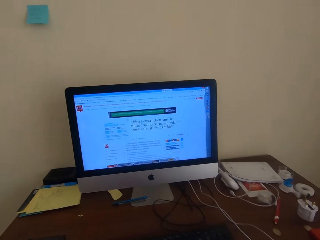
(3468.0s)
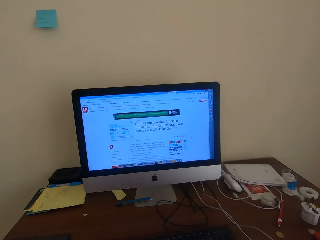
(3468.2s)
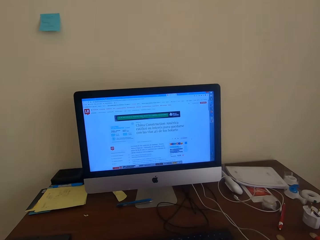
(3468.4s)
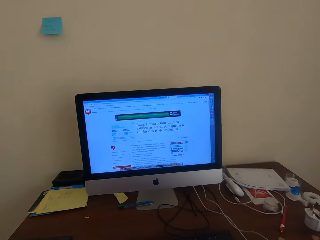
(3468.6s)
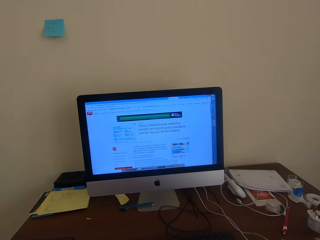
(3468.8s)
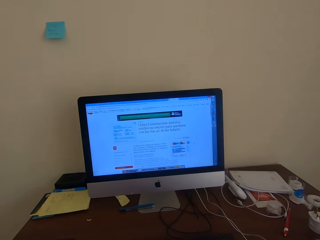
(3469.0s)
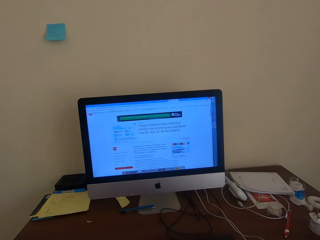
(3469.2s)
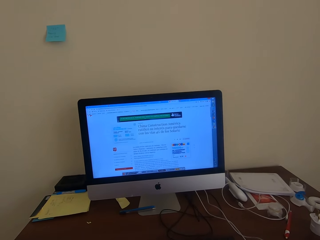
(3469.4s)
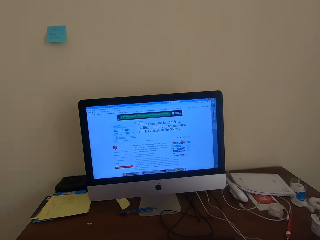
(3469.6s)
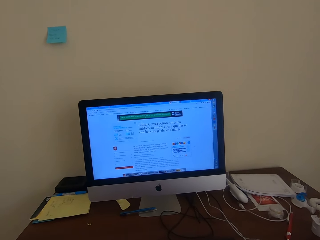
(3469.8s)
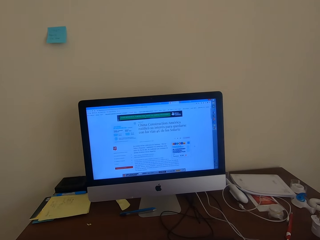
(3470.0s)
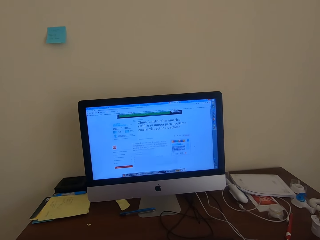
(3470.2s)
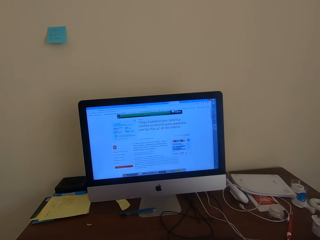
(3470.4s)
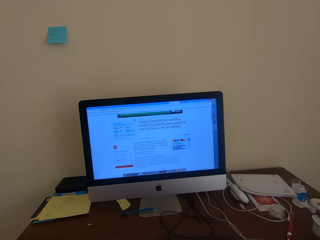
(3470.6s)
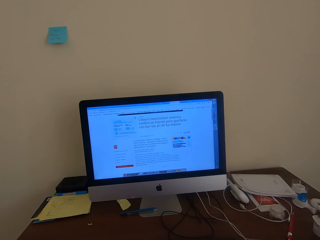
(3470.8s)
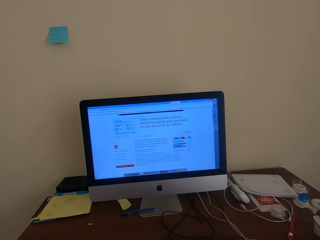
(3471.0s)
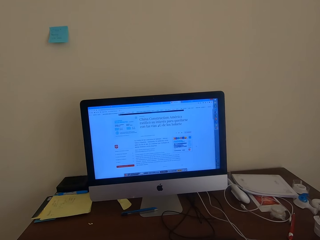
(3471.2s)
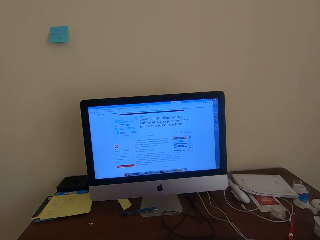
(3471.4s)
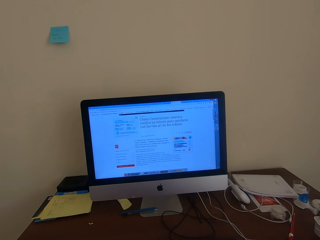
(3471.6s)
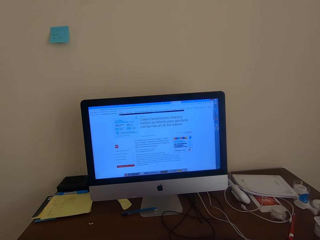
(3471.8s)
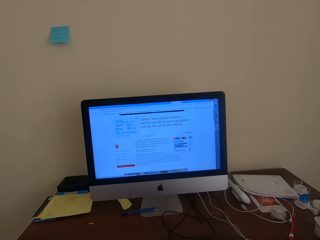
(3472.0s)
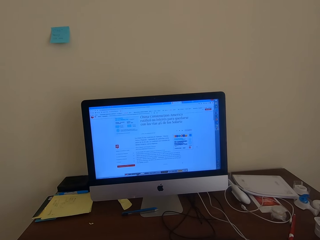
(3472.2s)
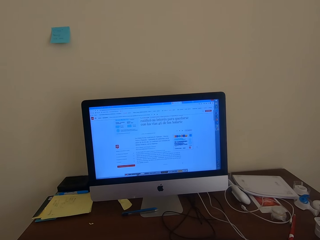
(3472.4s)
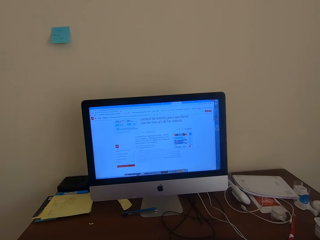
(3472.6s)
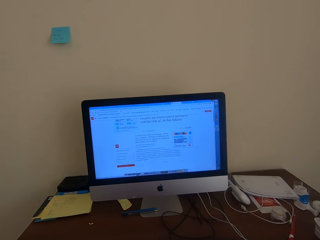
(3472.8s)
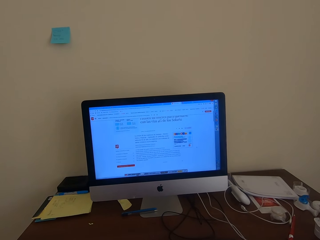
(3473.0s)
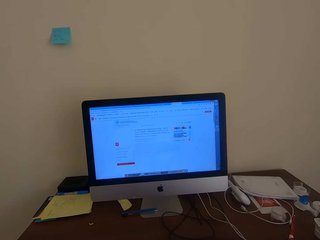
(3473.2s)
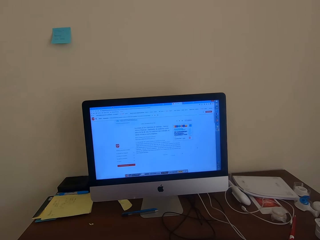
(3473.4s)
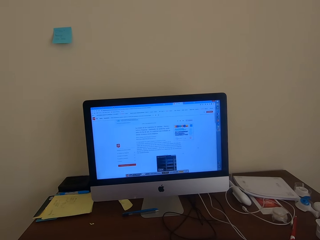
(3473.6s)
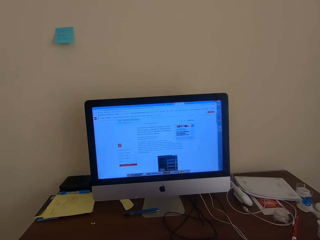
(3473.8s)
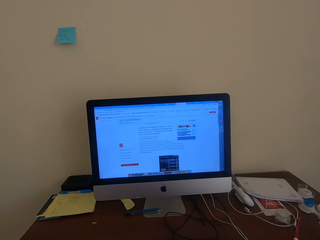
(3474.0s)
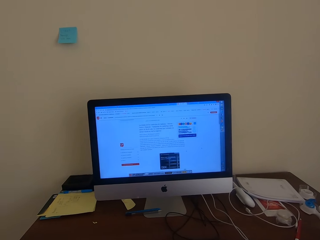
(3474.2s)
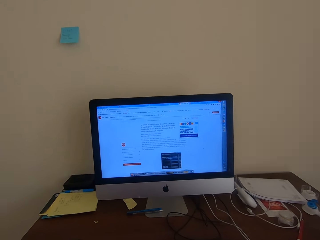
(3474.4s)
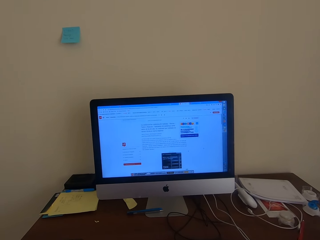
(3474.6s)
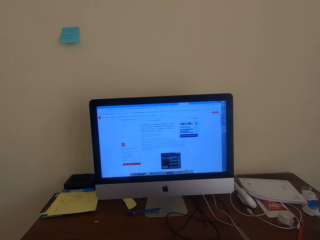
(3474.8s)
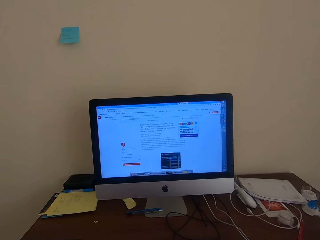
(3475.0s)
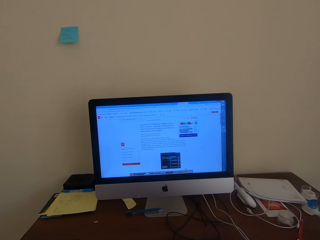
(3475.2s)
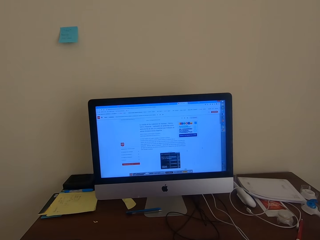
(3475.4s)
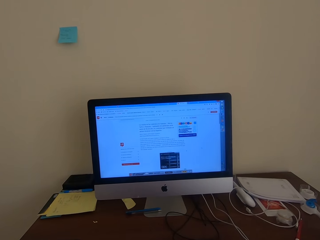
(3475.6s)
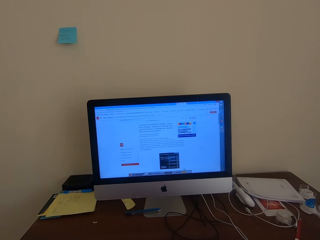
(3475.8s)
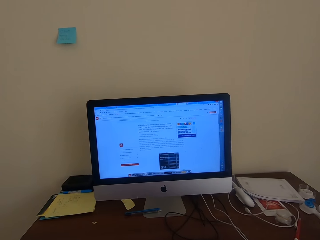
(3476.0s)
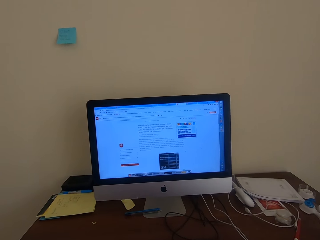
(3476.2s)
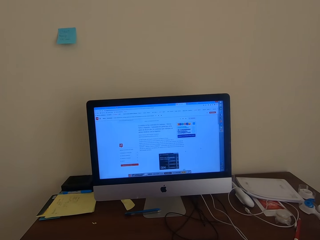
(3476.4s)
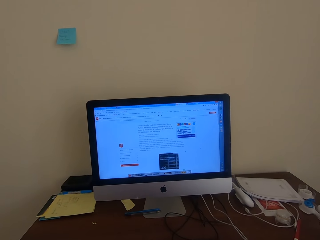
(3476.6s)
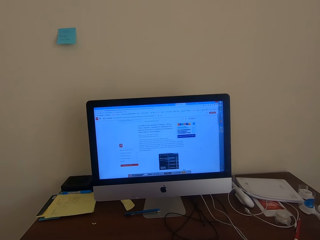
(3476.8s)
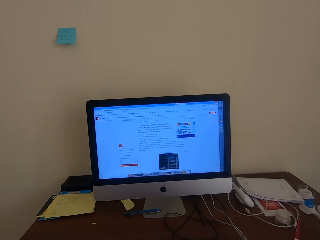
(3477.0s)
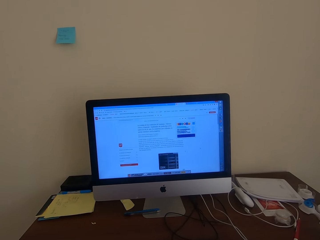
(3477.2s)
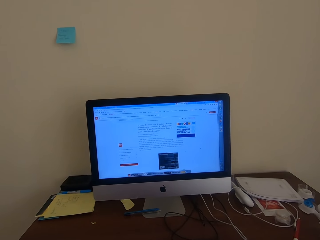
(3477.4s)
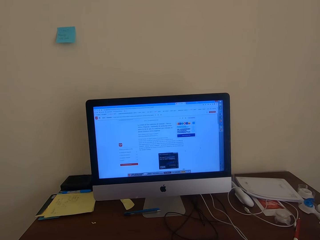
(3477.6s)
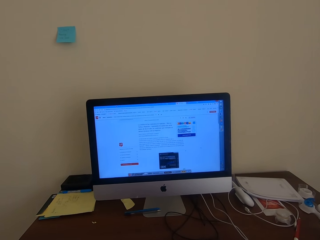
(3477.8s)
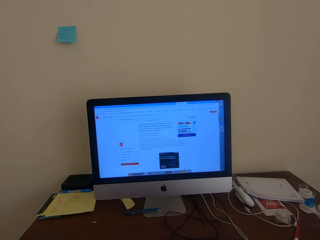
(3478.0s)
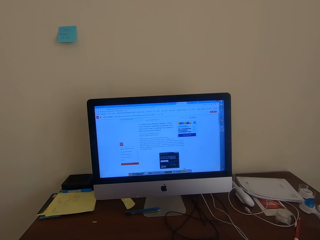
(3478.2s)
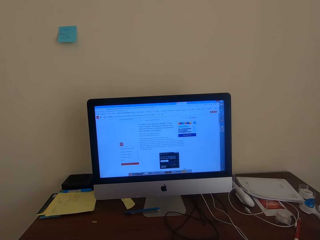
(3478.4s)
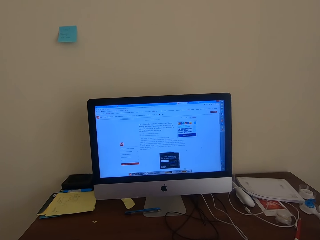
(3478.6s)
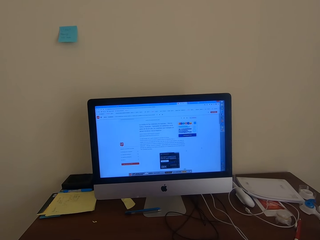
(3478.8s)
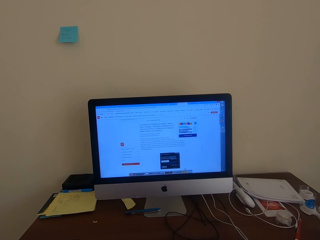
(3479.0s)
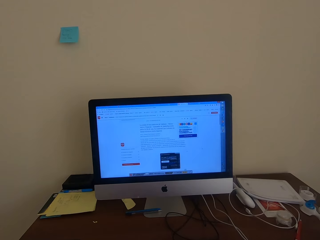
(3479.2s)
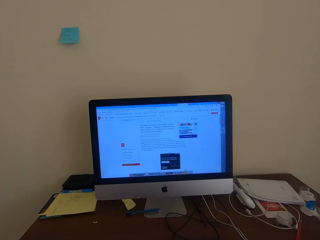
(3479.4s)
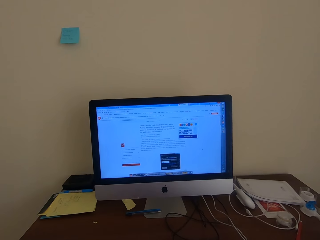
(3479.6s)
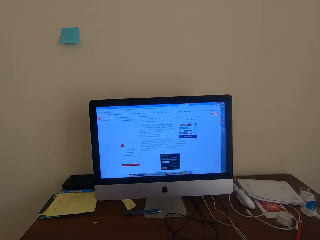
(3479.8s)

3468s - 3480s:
The camera wearer scrolls on the desktop with the mouse.

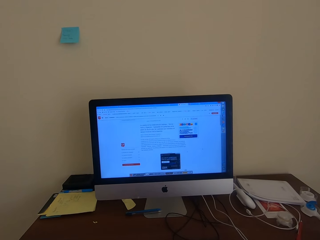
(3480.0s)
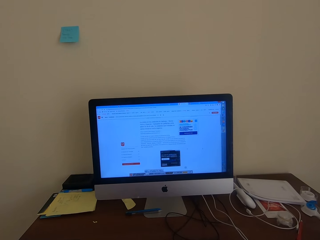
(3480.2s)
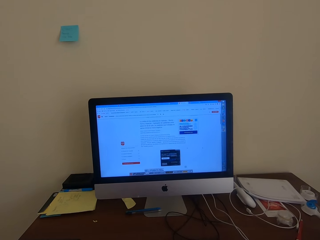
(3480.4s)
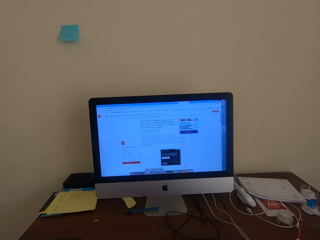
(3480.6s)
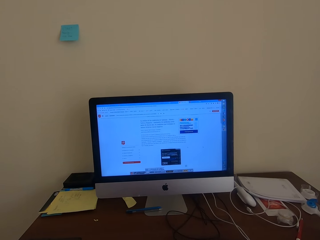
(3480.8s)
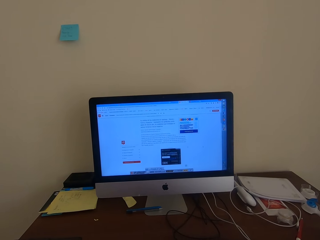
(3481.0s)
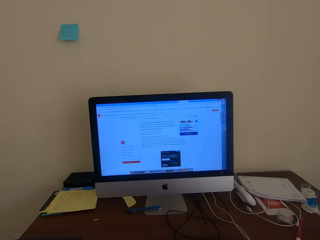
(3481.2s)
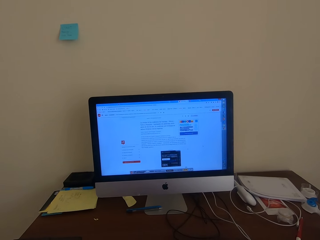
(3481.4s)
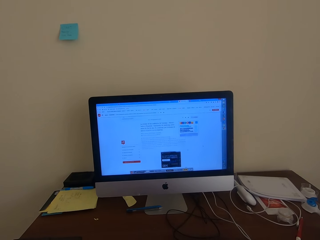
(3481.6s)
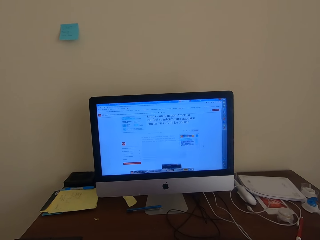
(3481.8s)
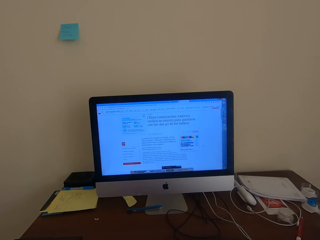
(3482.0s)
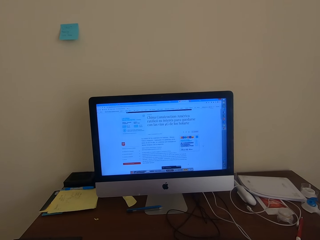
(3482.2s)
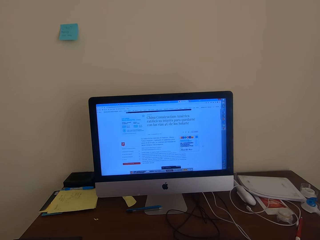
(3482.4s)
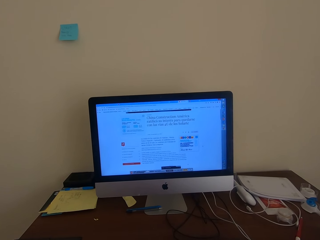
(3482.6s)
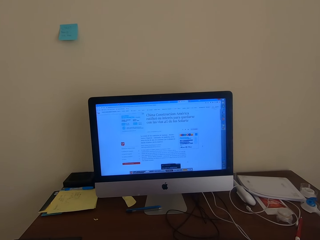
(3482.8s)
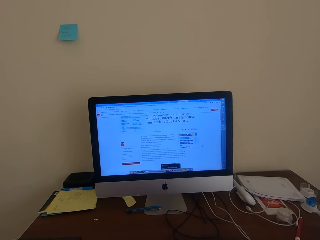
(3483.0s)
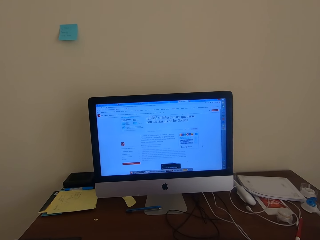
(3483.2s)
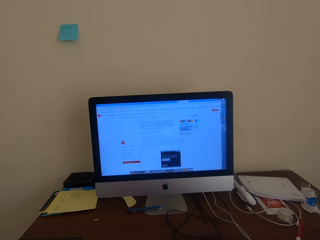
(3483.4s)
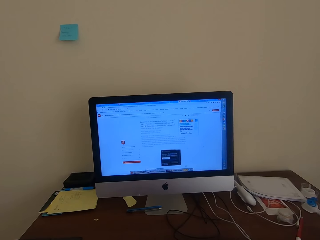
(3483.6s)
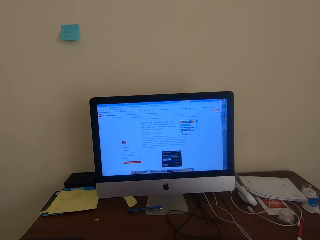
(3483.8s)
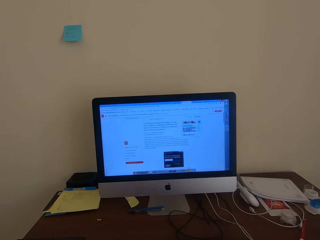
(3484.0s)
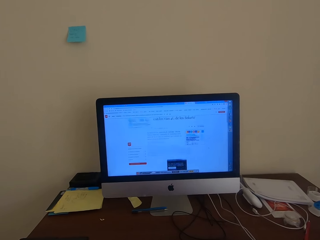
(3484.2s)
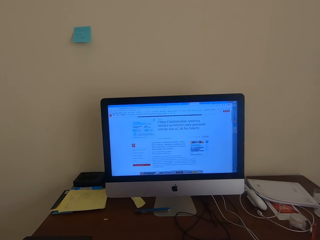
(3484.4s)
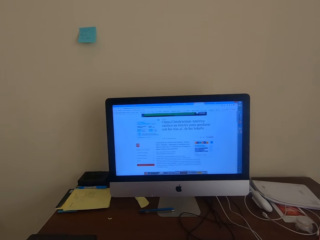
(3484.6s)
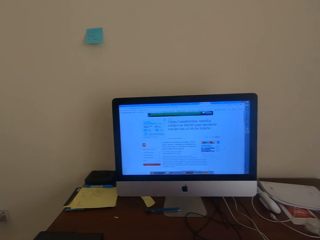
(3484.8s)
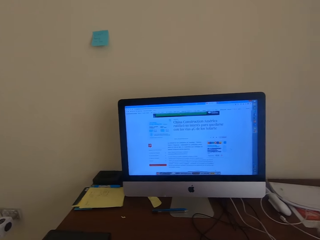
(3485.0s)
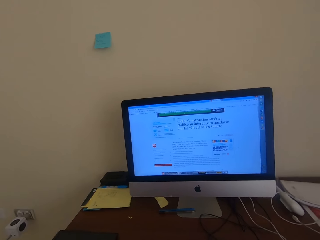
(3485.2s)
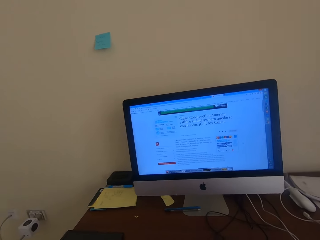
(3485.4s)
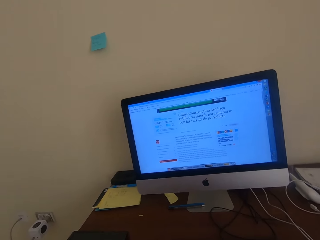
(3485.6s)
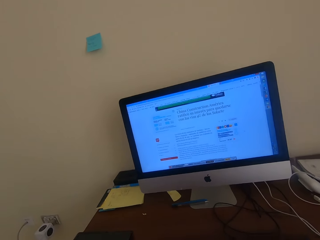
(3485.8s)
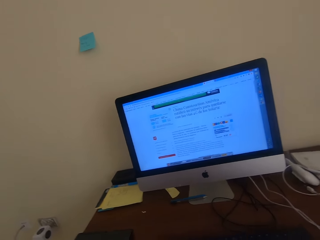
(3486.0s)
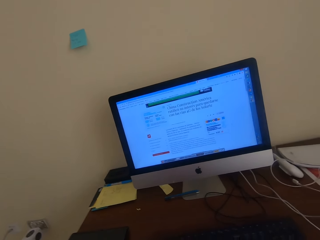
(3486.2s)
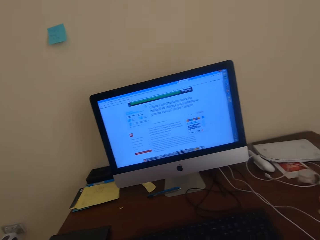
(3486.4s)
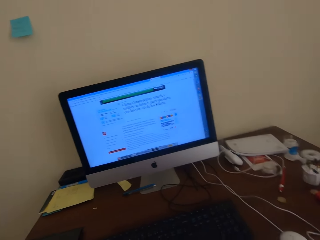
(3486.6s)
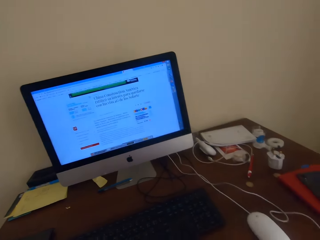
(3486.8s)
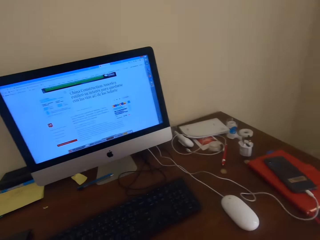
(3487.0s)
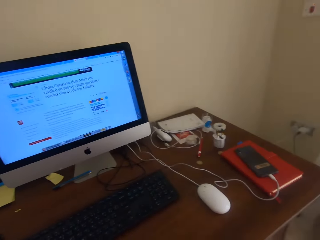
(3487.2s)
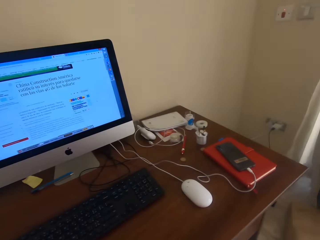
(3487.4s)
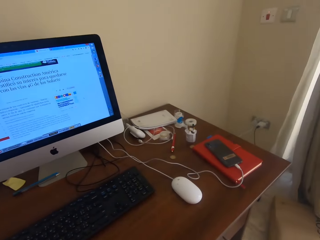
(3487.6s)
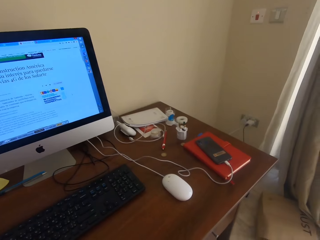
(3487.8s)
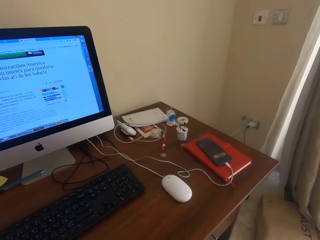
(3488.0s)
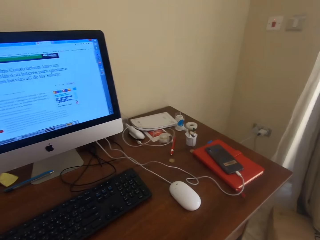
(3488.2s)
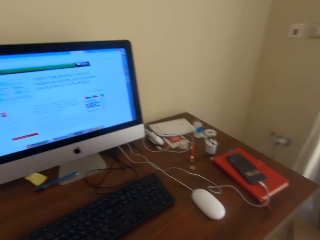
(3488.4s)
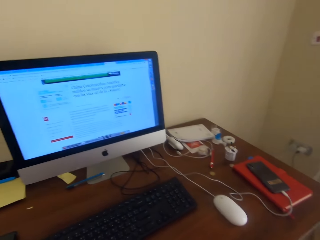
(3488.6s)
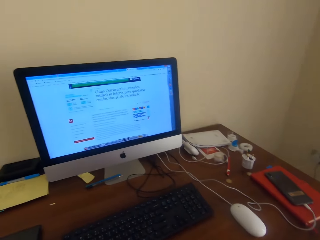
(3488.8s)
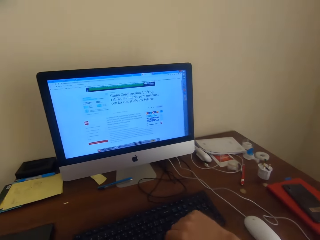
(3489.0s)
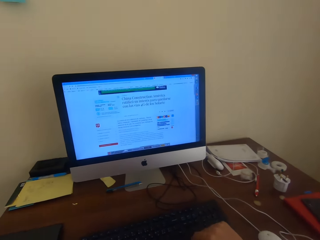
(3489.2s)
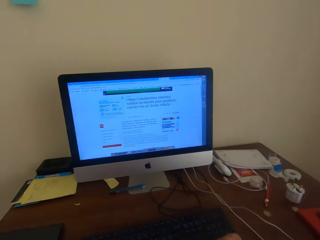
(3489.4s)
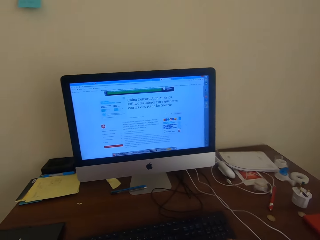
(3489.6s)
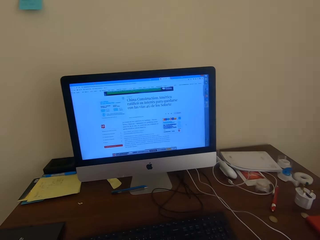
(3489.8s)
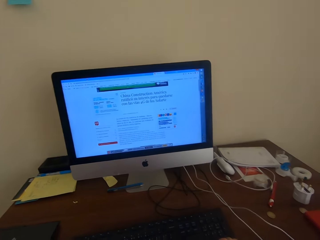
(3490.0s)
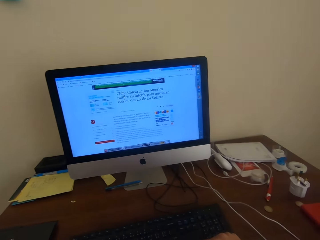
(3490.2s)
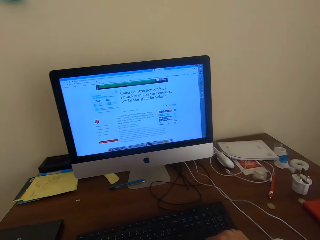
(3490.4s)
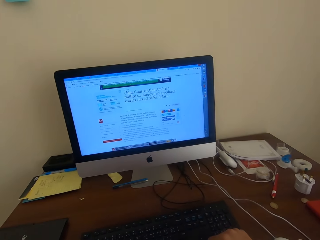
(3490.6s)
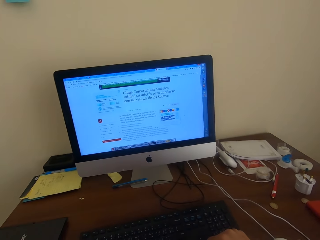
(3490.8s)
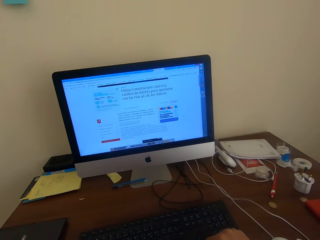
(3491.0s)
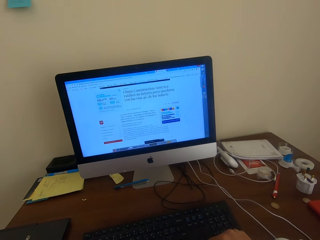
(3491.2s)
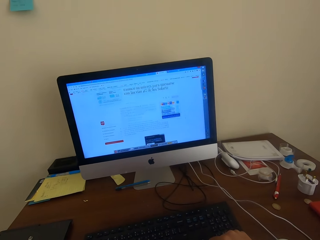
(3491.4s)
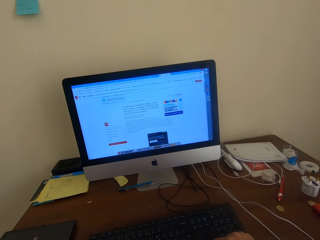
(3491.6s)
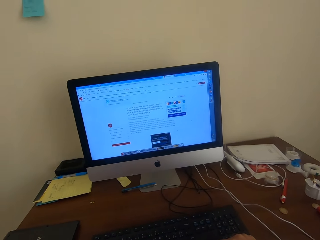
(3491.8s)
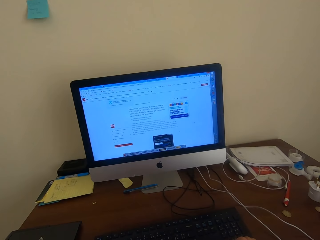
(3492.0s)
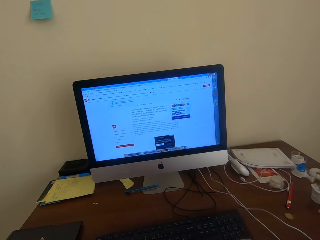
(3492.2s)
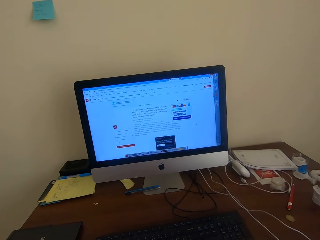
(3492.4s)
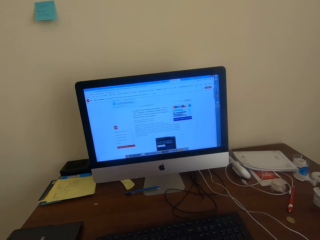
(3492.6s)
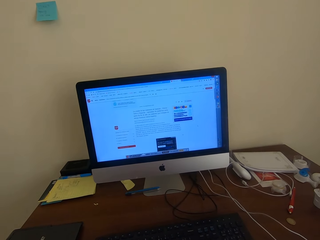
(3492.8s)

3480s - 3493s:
The camera wearer looks around the room. They use the desktop.
